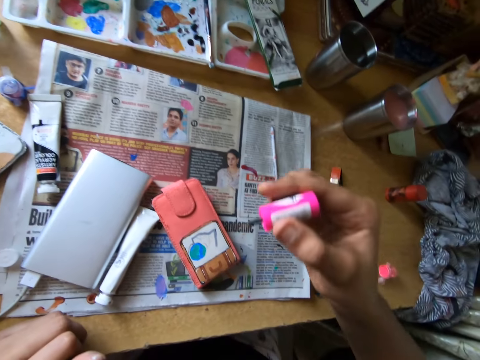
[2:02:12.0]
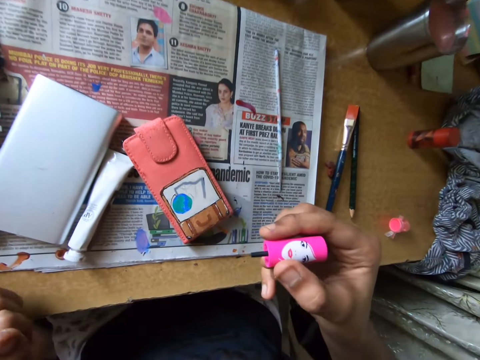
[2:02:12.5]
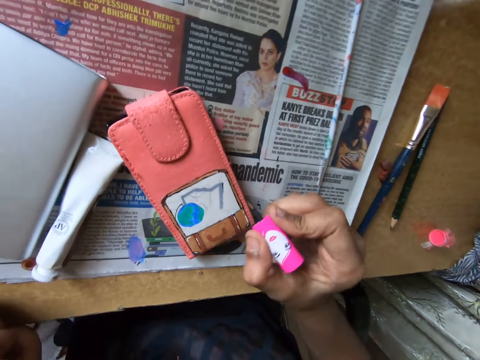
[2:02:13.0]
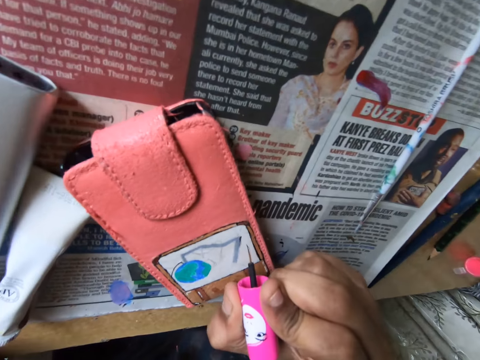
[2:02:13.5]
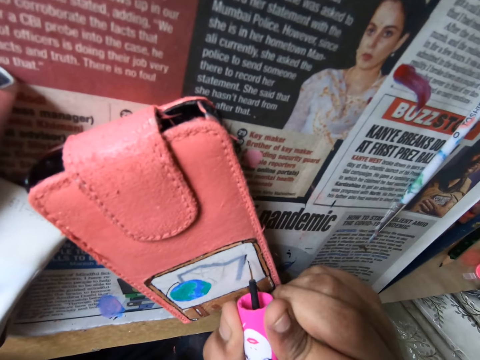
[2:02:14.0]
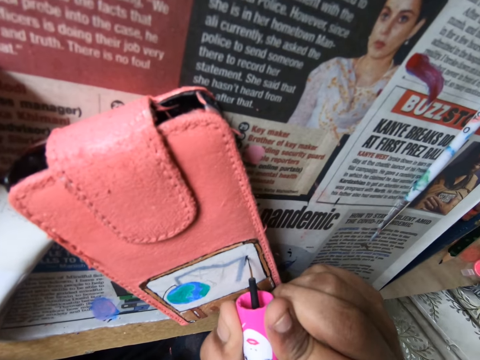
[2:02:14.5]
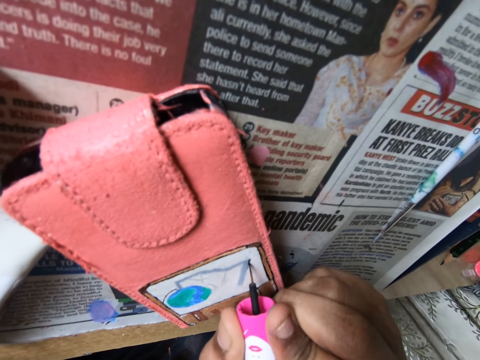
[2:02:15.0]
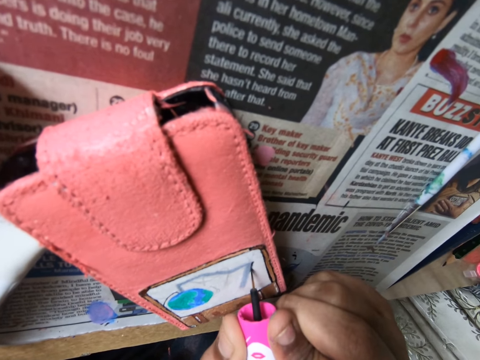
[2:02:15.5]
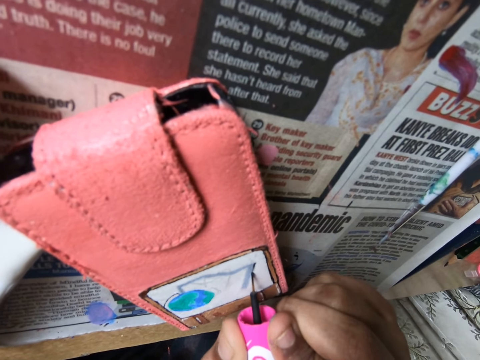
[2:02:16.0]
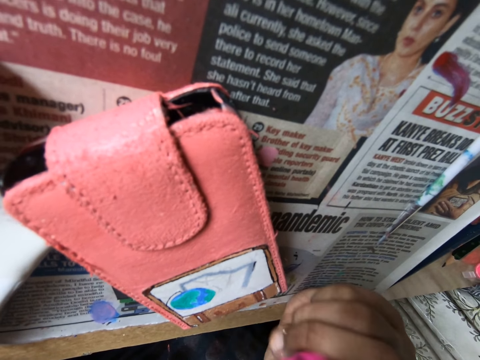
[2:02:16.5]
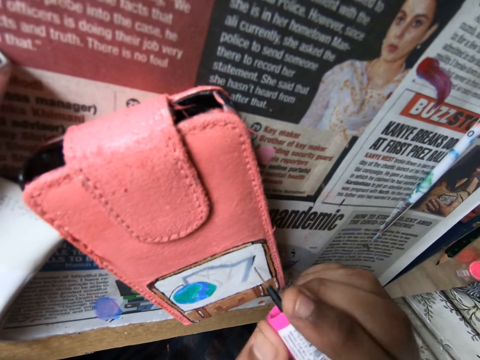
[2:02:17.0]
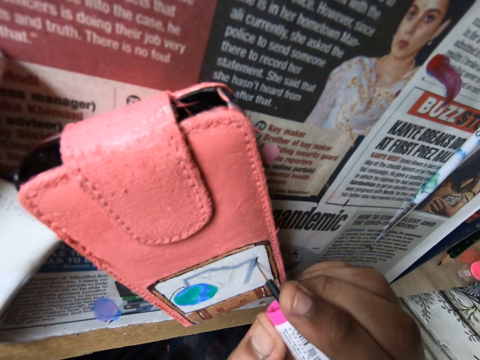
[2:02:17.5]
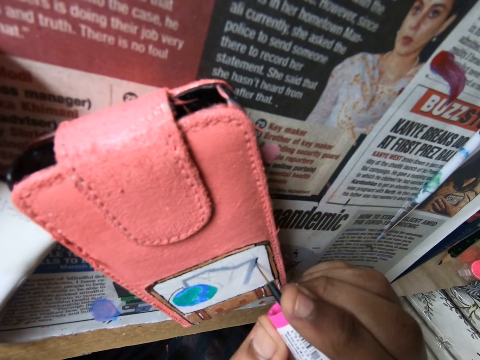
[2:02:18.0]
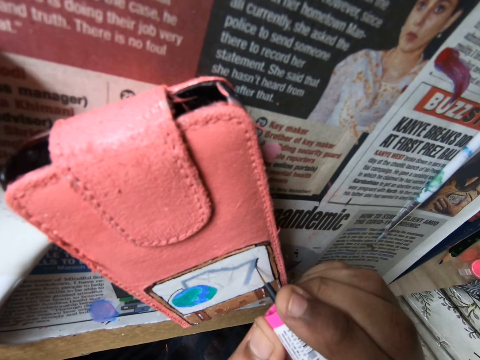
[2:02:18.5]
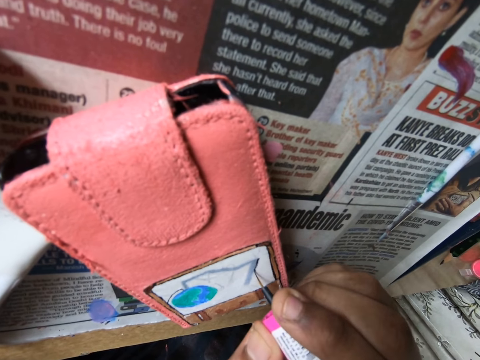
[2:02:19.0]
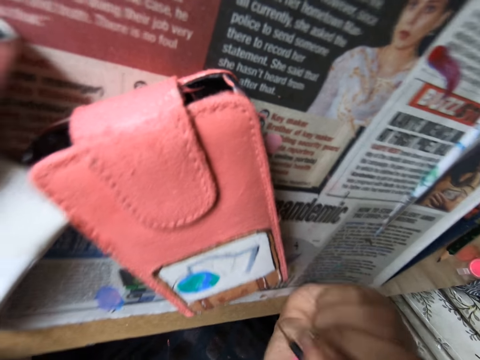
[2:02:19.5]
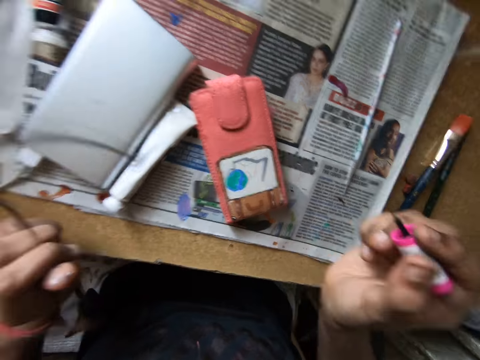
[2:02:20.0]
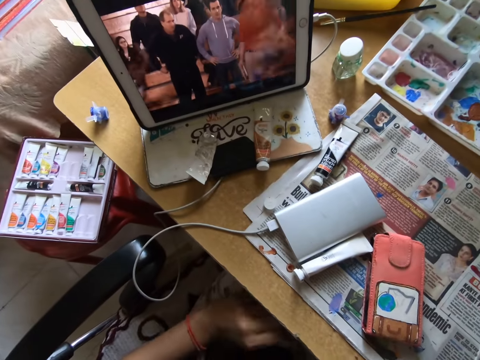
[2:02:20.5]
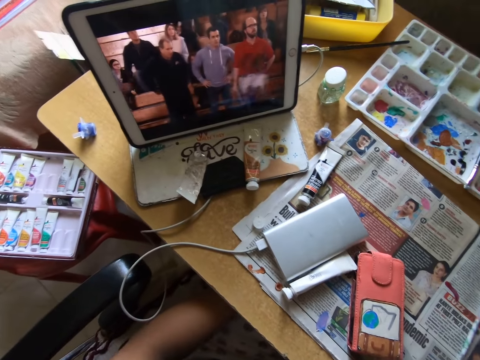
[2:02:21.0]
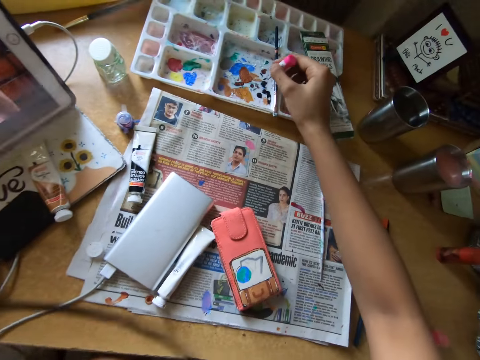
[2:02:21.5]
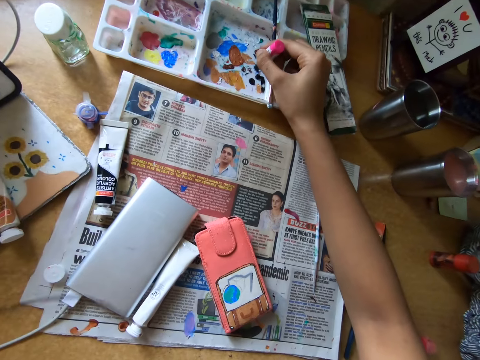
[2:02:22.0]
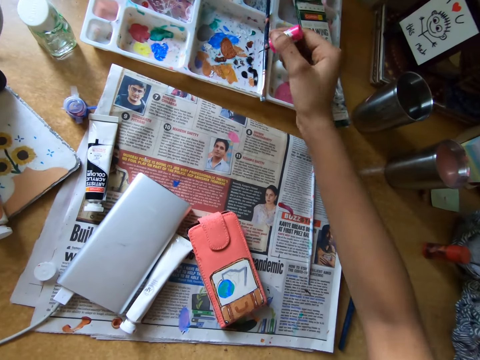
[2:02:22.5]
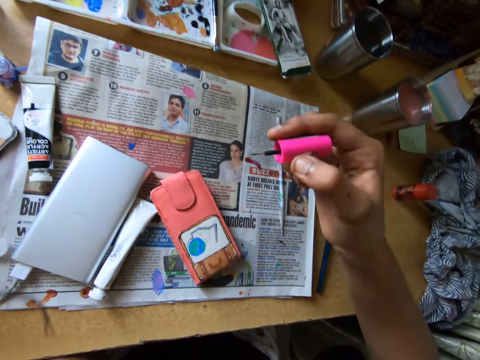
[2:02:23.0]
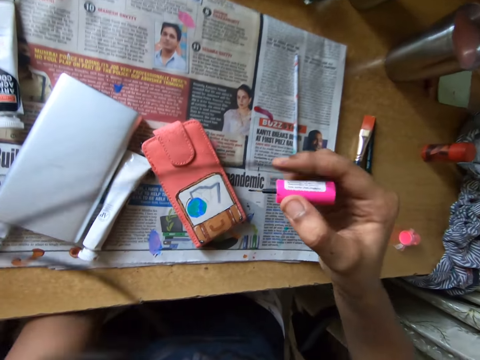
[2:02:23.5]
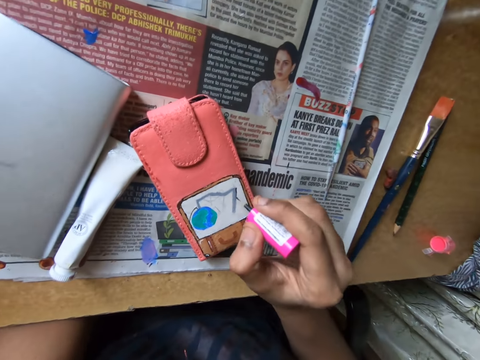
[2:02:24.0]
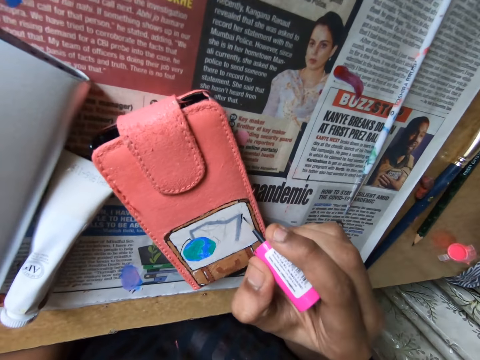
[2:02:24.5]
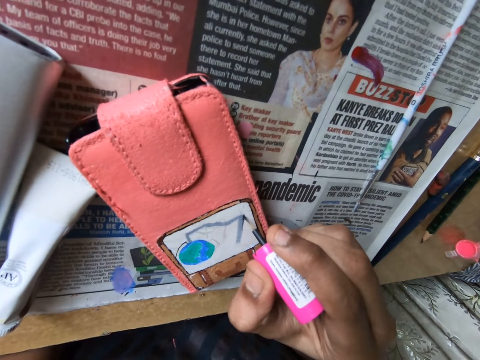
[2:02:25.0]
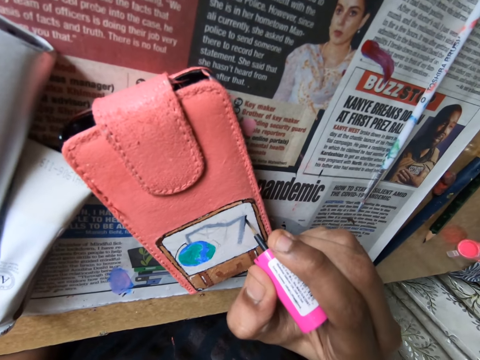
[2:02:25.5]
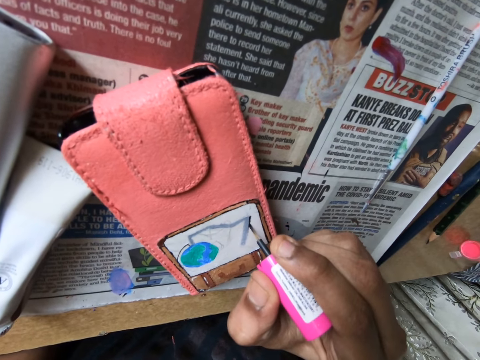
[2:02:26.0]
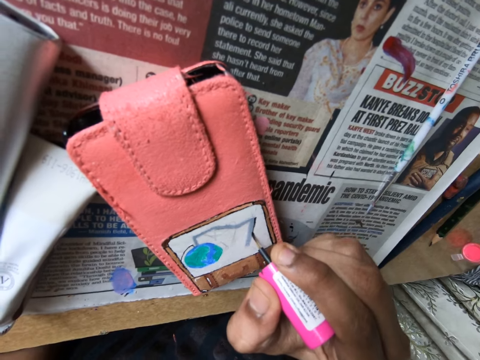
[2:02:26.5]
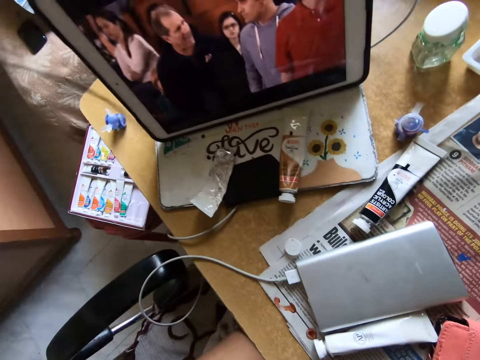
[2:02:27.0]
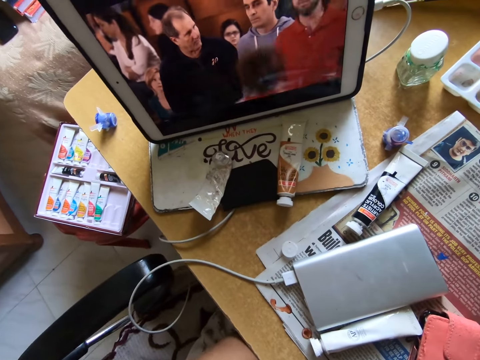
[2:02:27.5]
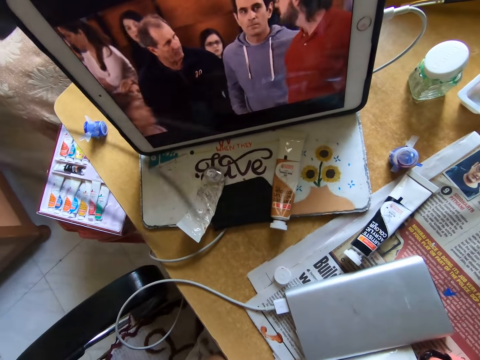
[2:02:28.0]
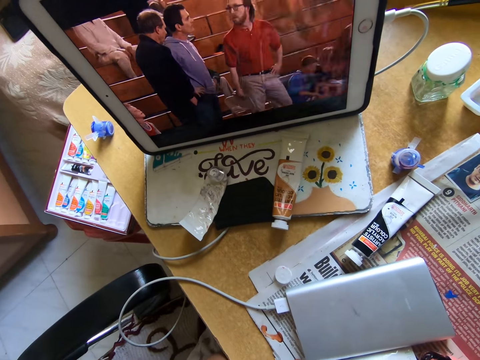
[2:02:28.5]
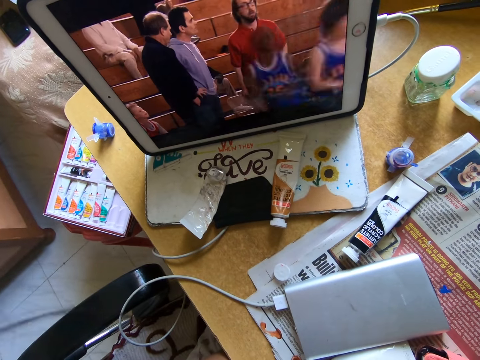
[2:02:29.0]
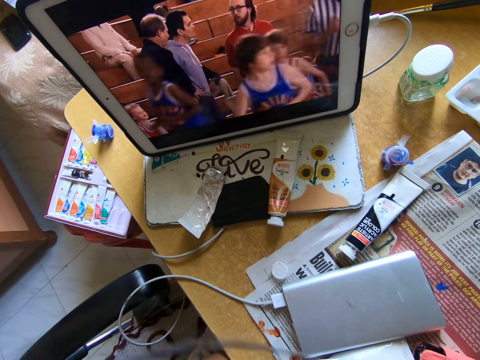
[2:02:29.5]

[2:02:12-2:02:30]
The camera wearer draws on the wallet. They paint a picture with the polish brush. They look at the screen. They look around. They scoop paint with the brush. They rub the polish brush in the container. They draw on the wallet. They paint a picture with the polish brush. They look at the screen. They look around.

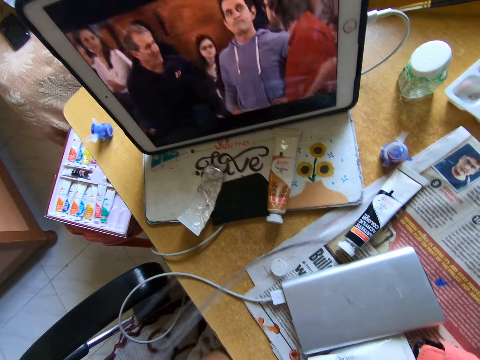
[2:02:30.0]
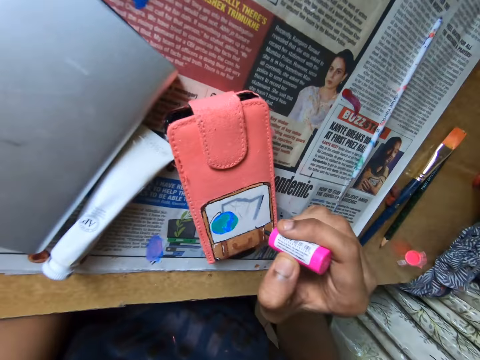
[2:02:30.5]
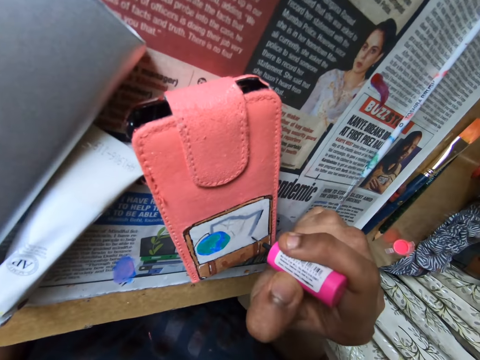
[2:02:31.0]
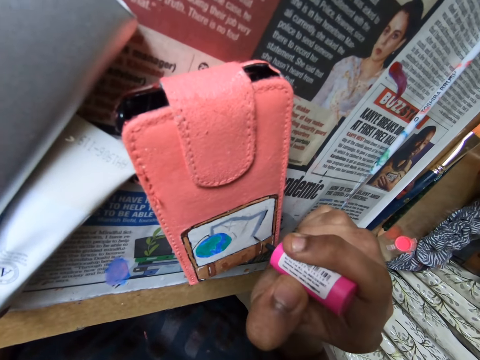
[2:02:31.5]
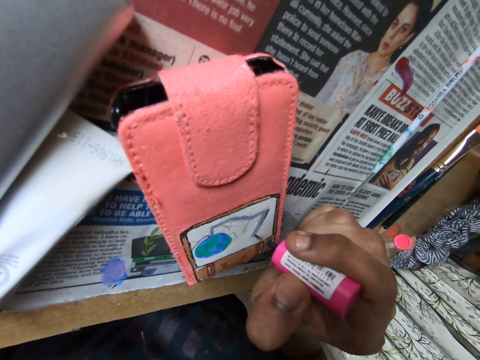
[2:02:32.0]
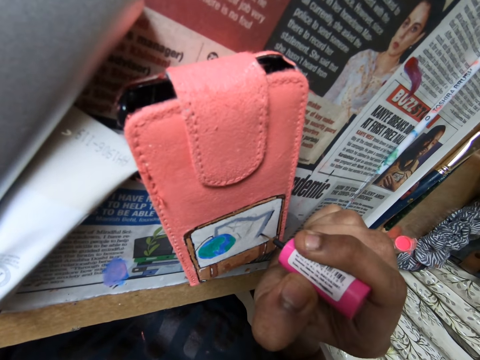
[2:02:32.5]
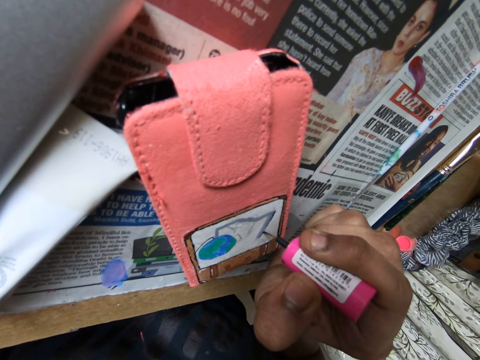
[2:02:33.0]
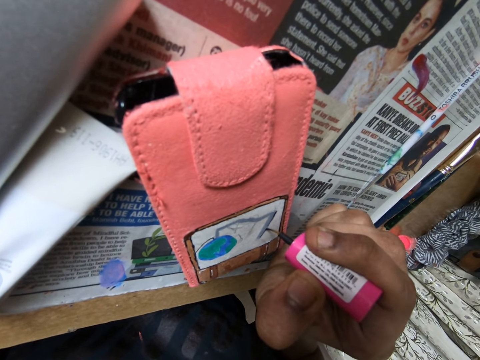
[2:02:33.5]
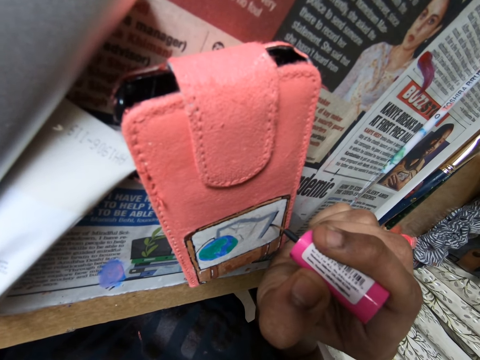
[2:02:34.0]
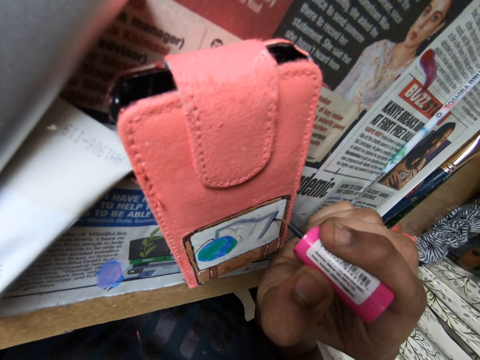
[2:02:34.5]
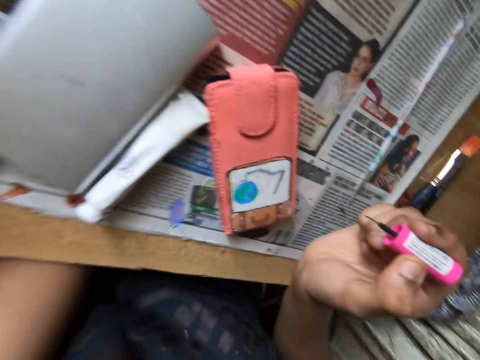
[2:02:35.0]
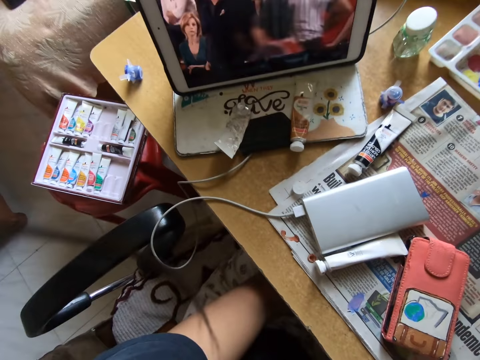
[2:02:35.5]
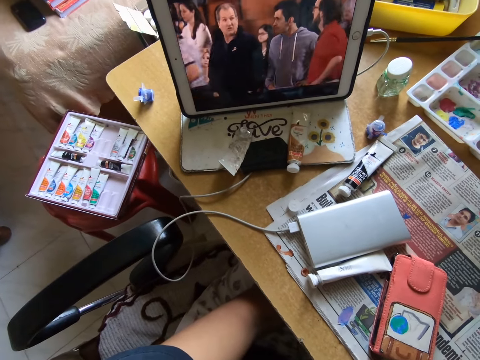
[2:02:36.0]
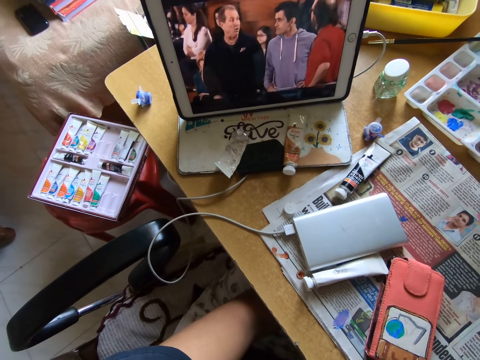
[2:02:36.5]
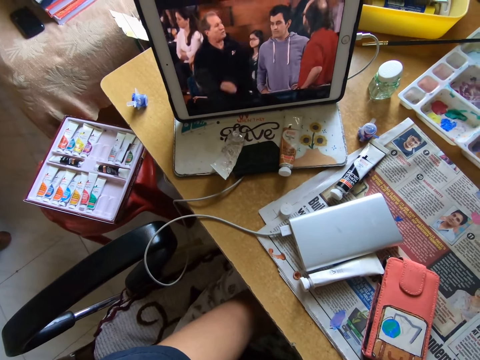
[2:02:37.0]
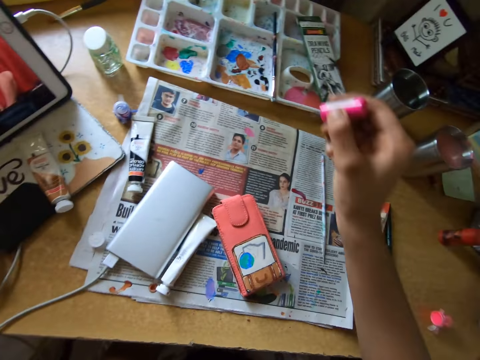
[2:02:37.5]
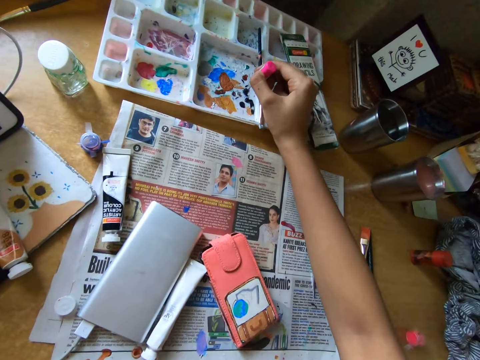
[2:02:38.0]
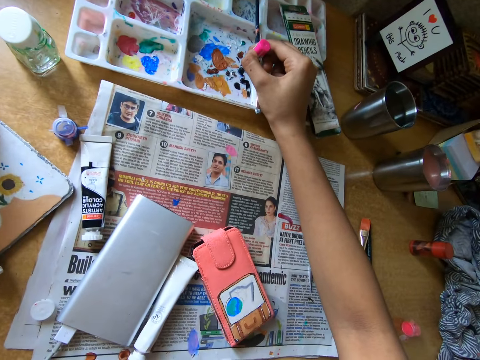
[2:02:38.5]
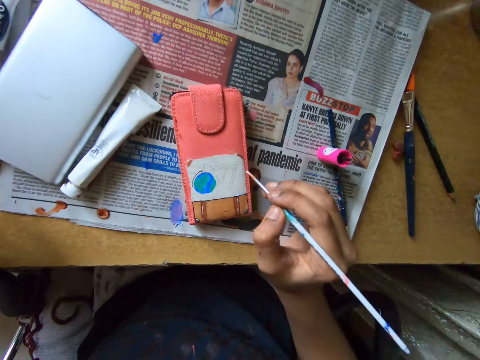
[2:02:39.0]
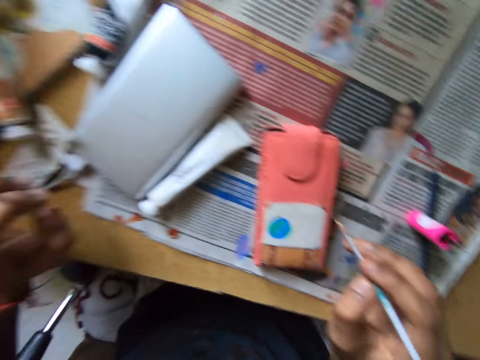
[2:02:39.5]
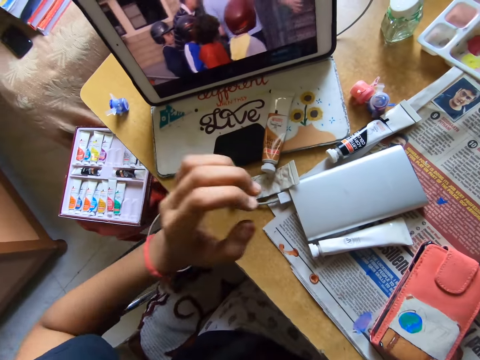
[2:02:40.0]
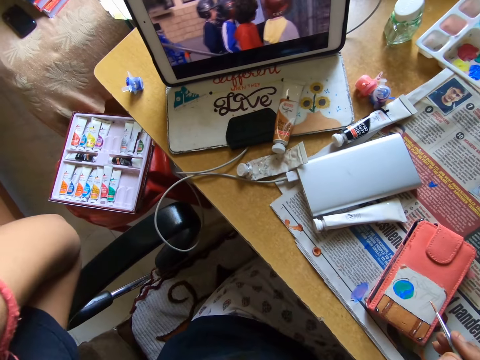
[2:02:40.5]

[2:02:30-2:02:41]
The camera wearer draws on the wallet. They paint a picture with the polish brush. They look at the screen. They look around. They rub the polish brush in the container. They scoop paint with the brush. They draw on the wallet. They look at the screen.
